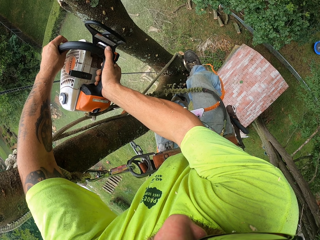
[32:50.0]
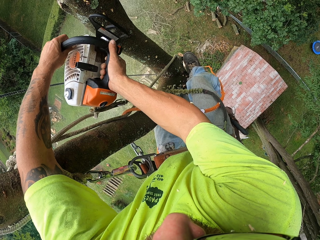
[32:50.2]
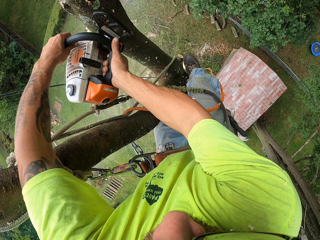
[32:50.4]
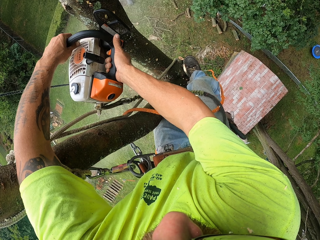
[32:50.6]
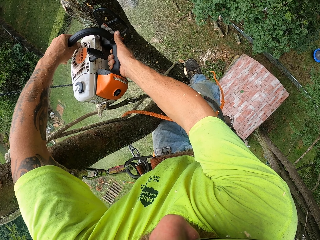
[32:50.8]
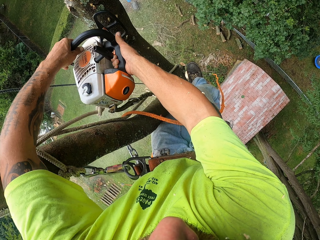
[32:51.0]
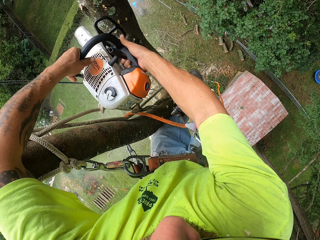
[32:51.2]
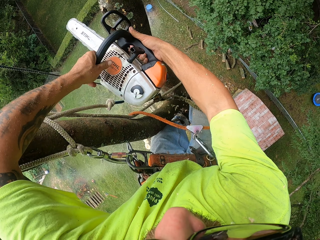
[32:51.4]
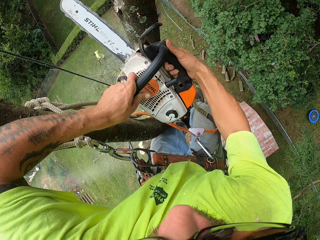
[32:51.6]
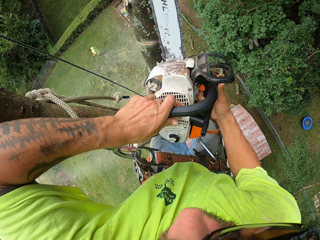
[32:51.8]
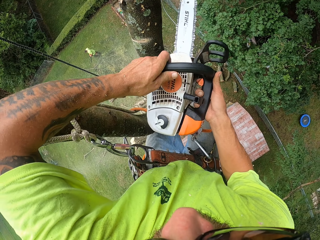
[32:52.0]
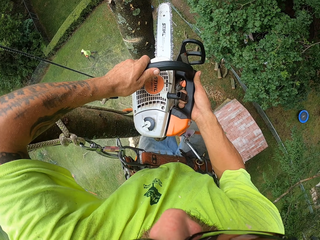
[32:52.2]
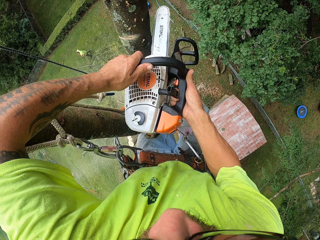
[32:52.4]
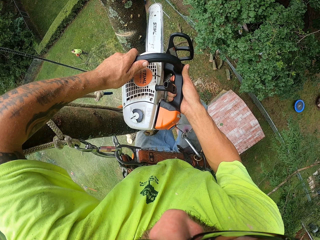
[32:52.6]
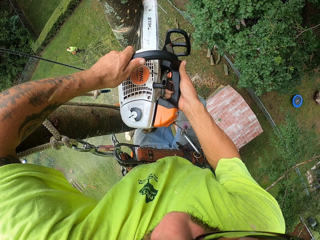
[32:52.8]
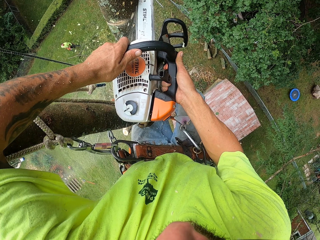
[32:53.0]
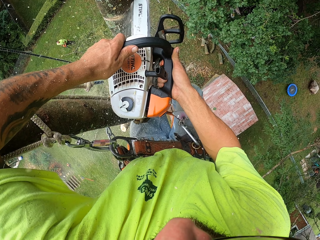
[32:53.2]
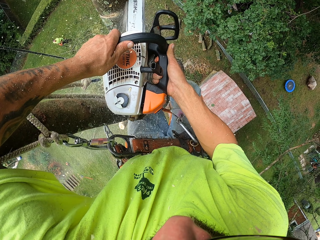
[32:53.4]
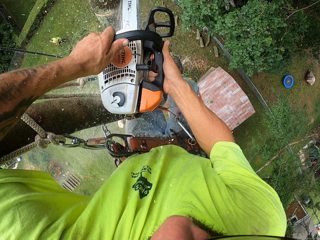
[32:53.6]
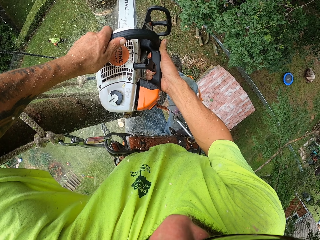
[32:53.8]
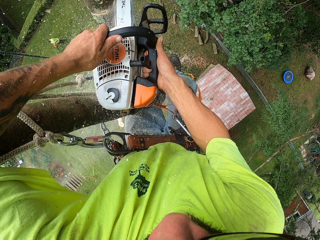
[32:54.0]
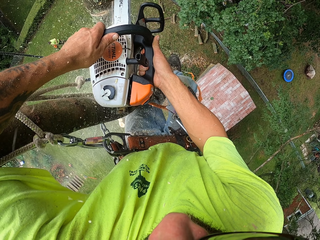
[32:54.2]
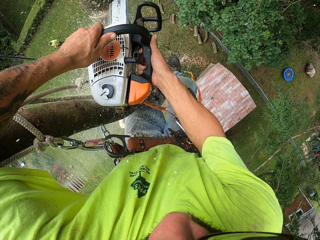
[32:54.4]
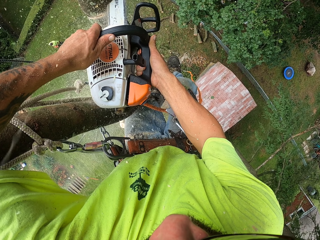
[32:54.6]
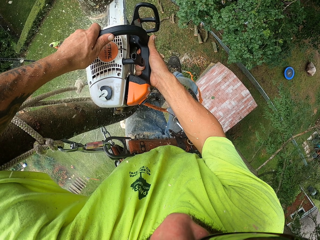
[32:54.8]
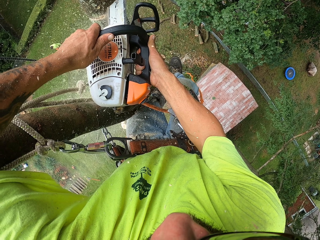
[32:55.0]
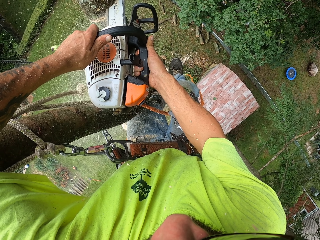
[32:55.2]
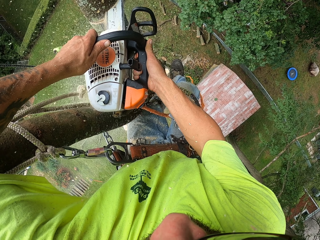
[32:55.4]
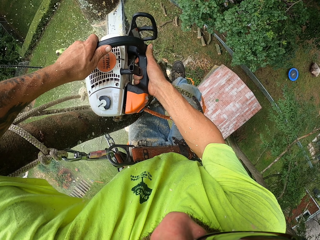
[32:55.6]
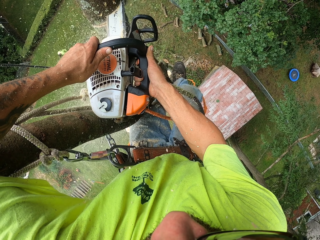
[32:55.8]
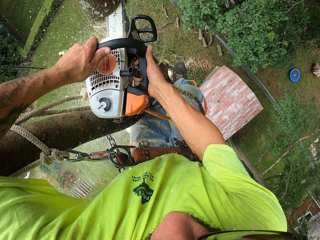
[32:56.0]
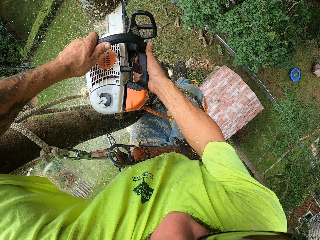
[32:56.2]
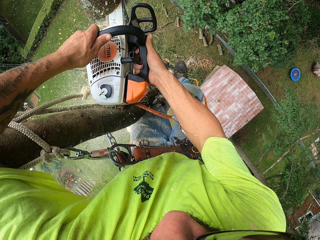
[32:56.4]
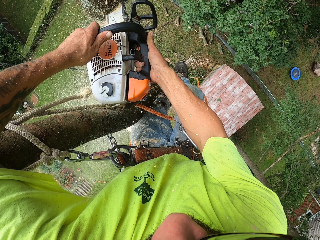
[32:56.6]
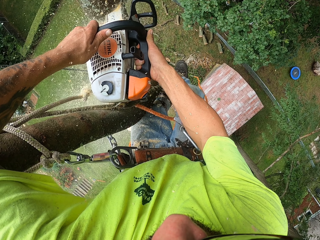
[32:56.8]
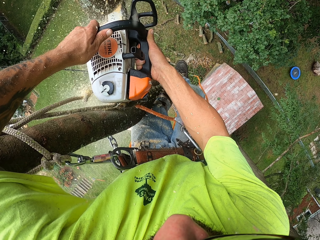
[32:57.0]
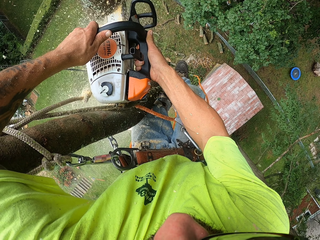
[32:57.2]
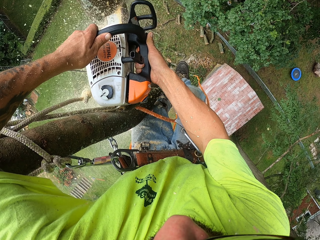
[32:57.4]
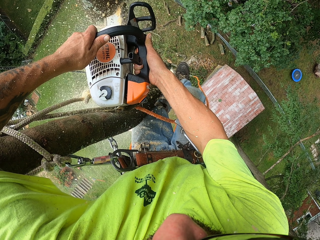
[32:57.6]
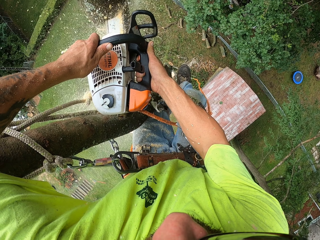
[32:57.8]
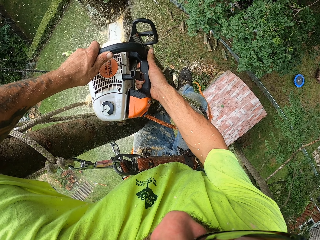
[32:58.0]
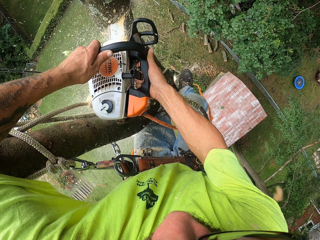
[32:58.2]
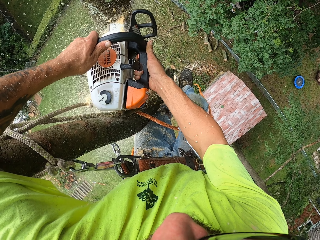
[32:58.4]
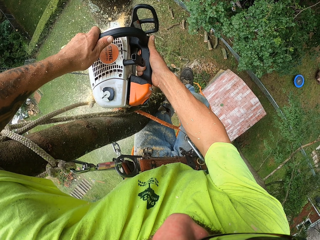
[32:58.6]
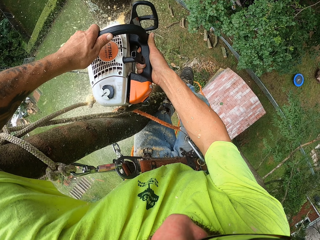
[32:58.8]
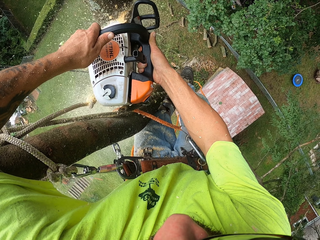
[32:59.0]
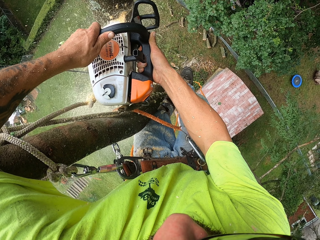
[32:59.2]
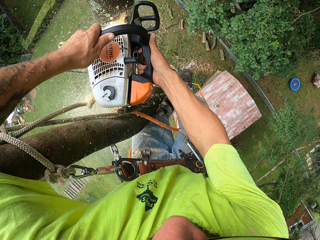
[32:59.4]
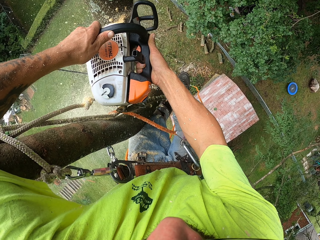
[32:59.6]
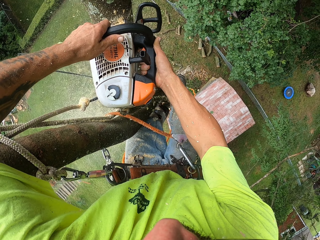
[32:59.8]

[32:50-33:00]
The camera wearer cuts the branch from the tree with the chainsaw in his hands.

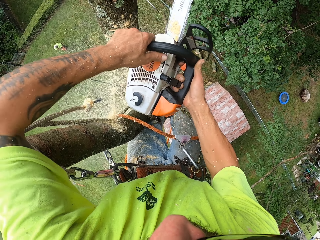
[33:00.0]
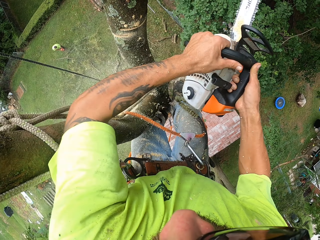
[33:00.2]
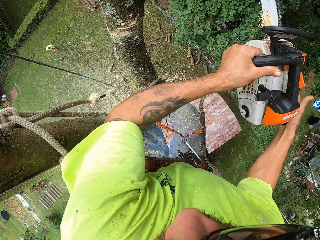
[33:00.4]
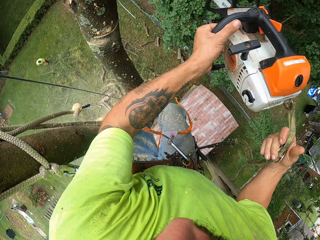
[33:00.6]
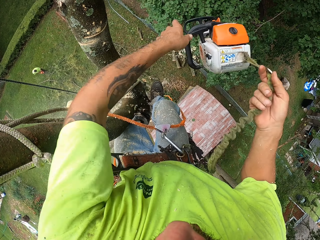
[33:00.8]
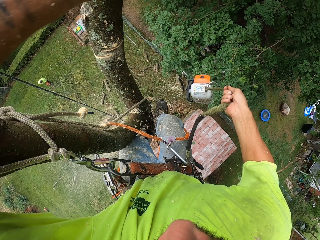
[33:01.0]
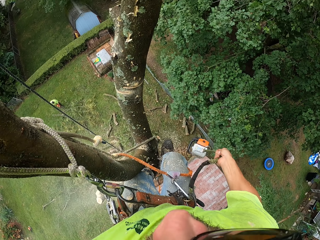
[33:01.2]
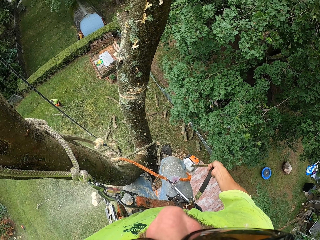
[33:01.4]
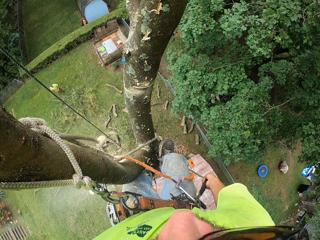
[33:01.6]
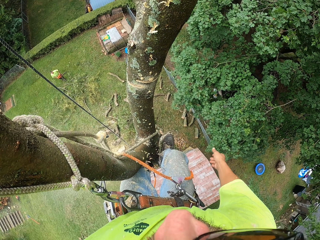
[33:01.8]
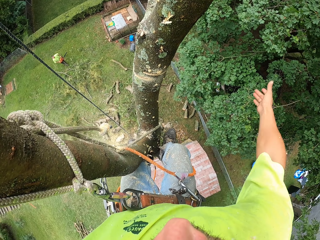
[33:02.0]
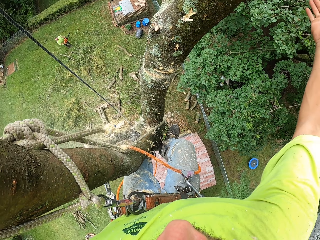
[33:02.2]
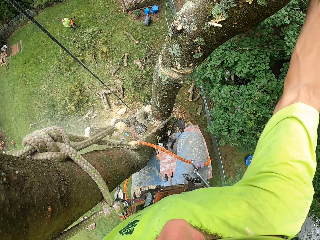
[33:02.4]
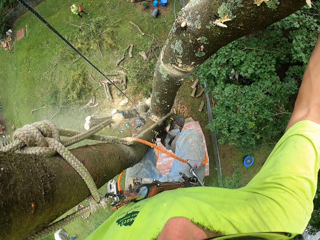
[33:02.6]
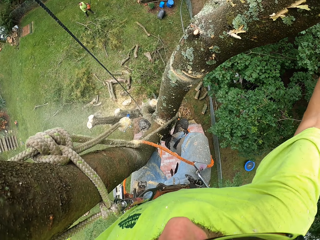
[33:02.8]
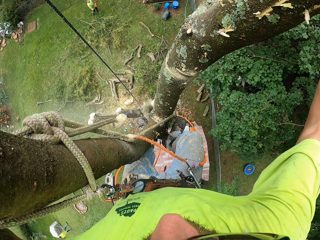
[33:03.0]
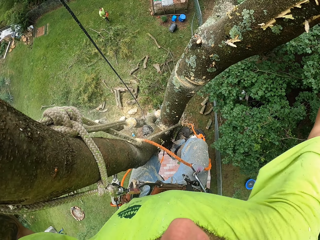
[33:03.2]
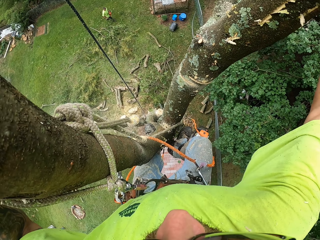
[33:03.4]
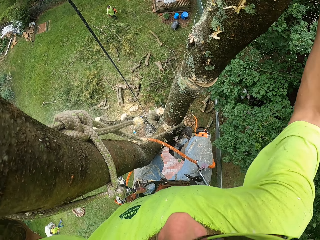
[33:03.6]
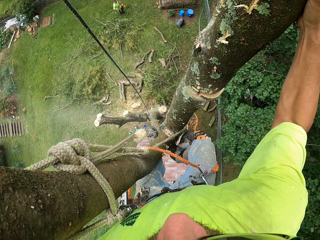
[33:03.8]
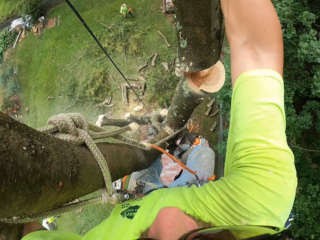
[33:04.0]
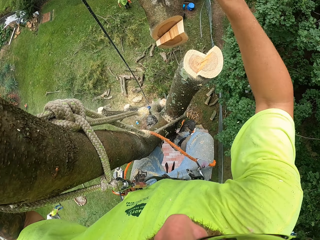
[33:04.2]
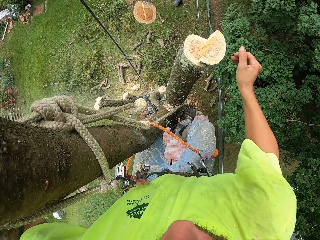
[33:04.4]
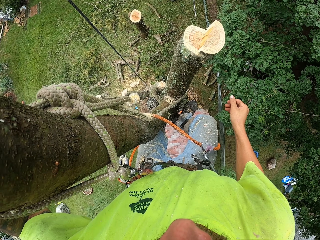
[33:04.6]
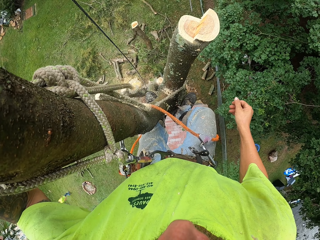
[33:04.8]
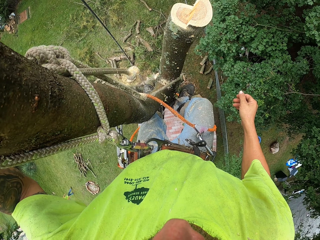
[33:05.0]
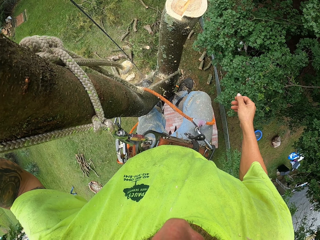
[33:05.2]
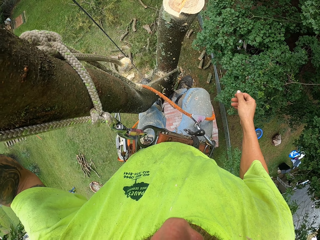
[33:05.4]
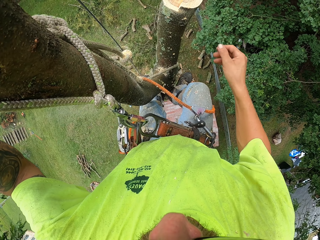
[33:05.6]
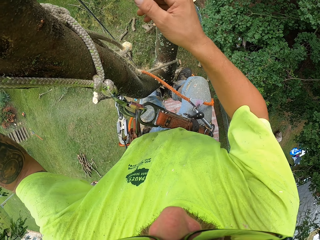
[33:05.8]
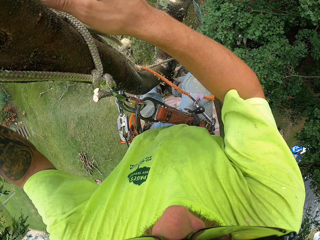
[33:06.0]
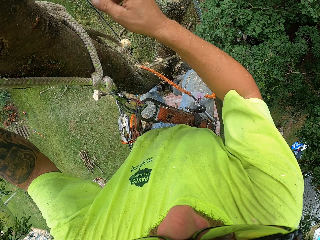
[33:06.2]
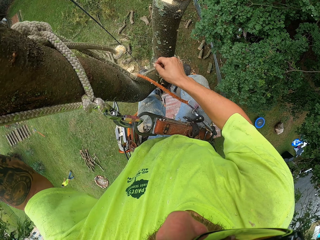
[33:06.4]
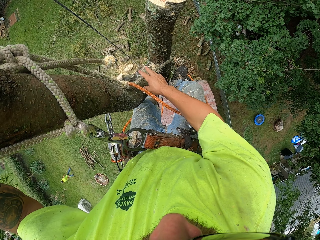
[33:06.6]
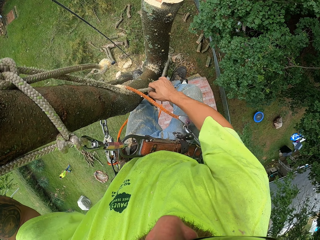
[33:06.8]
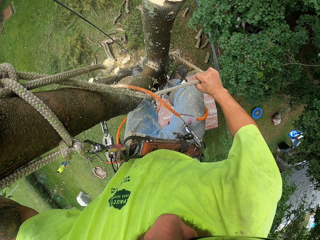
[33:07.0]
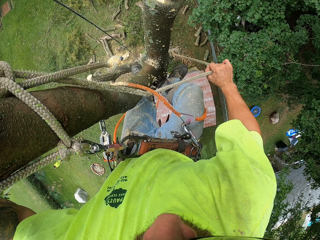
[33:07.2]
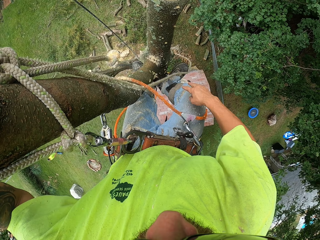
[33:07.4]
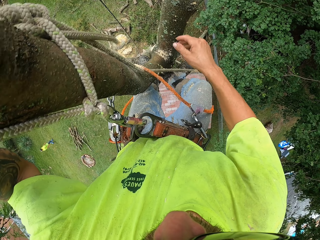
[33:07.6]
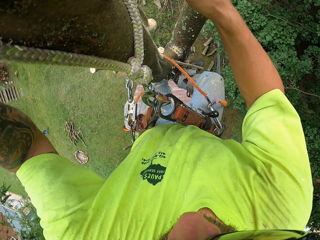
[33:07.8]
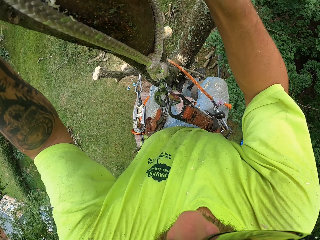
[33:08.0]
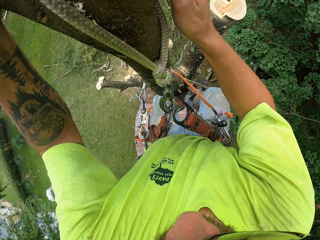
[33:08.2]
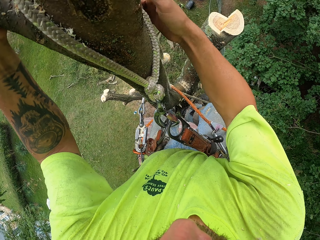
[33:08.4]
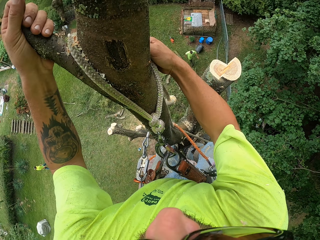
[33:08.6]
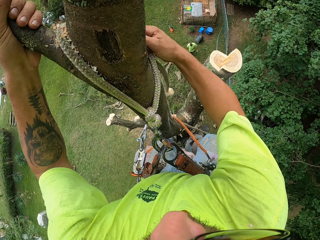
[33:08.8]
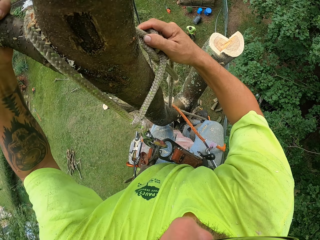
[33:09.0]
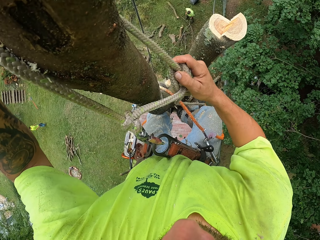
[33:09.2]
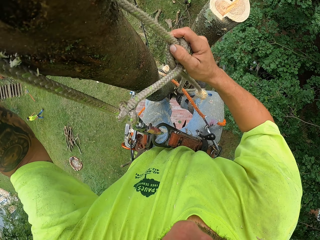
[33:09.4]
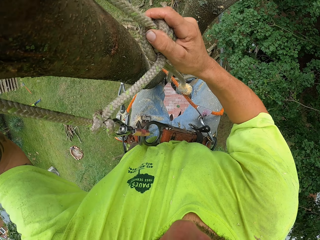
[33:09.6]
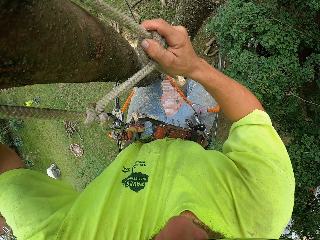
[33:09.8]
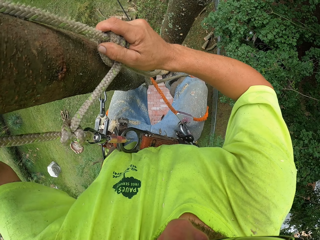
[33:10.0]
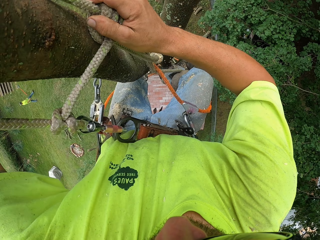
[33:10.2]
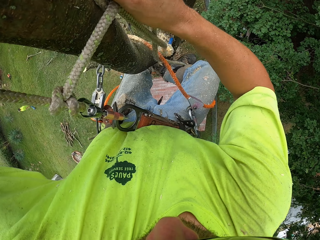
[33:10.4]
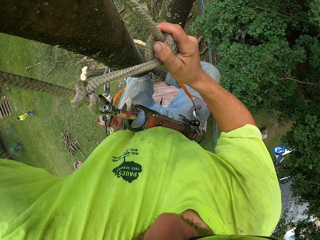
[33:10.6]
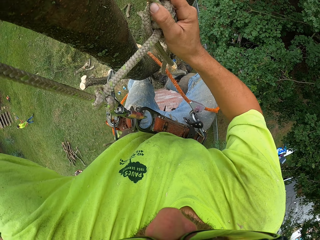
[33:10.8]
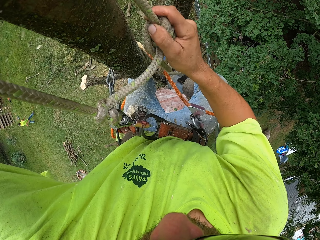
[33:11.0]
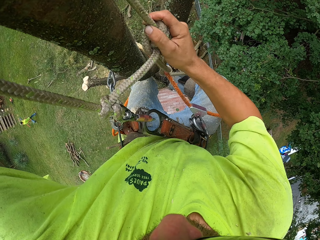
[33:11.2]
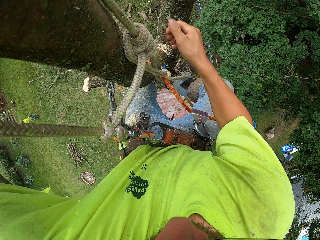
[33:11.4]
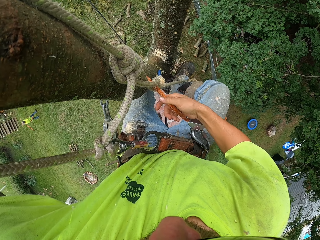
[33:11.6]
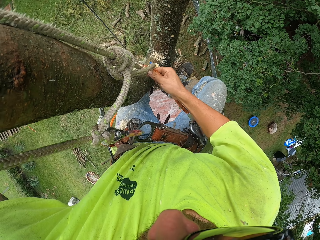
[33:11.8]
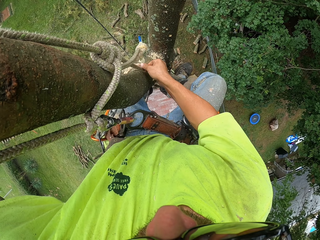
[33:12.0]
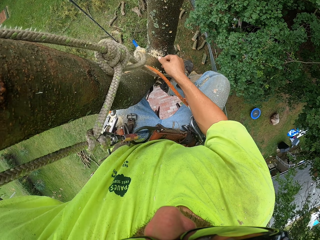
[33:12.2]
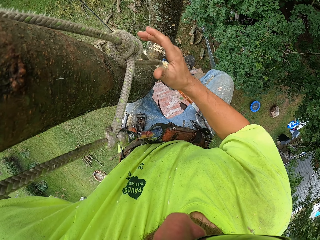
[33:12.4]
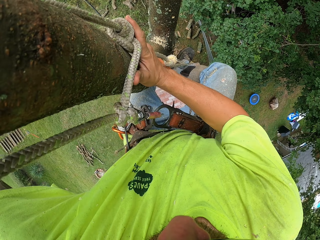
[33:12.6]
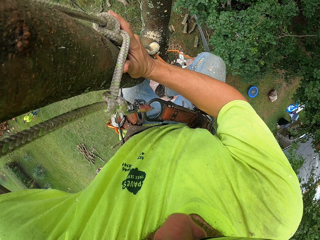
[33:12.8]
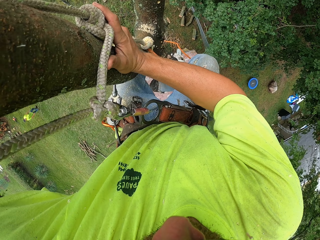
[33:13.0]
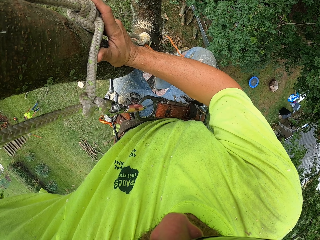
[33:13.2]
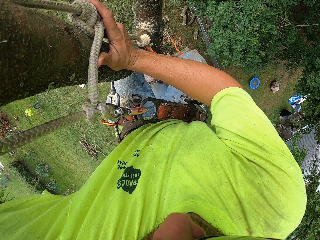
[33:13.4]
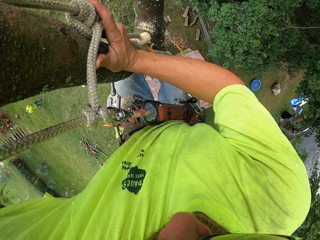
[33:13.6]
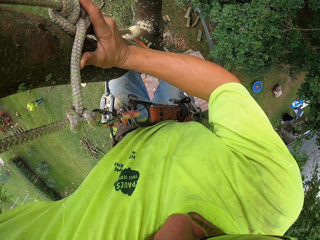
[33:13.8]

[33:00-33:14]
The camera wearer holds the rope with his right hand. He lowers the chainsaw down and lets go of the rope in his right hand. He falls off the branch with his right hand. He shakes the tree branch and pushes the tree branch down. He pulls the rope. He adjusts the rope on the tree with his right hand. He climbs down from the tree.
